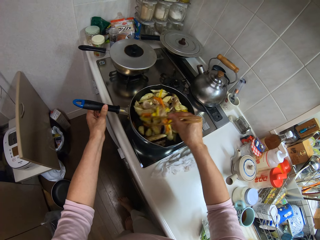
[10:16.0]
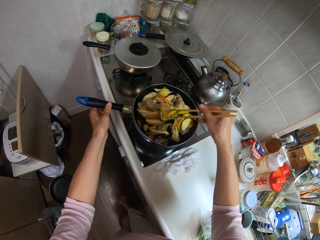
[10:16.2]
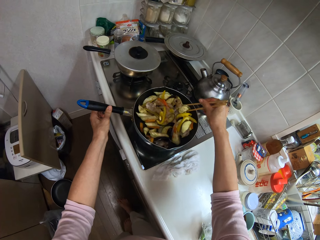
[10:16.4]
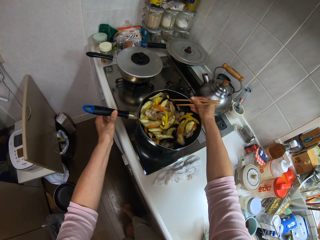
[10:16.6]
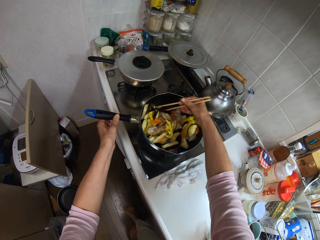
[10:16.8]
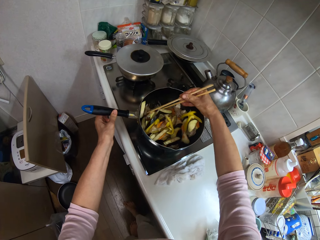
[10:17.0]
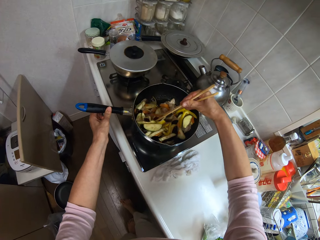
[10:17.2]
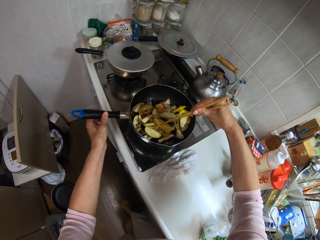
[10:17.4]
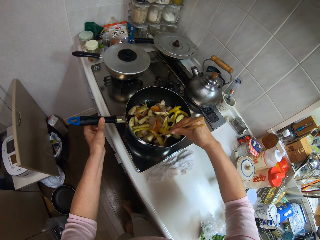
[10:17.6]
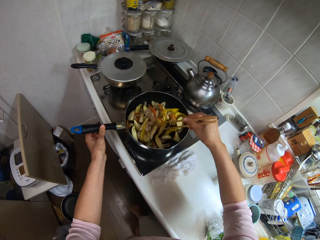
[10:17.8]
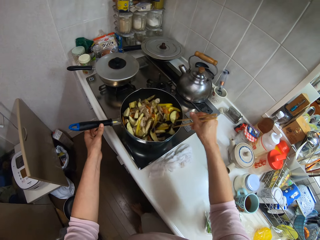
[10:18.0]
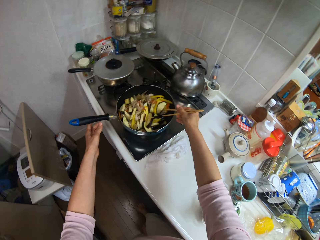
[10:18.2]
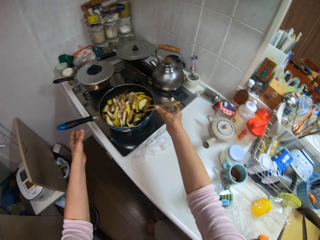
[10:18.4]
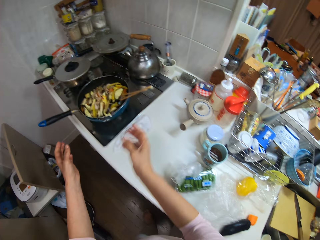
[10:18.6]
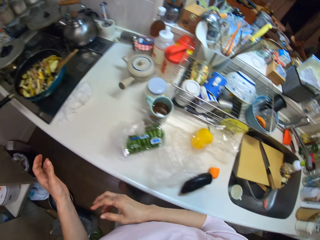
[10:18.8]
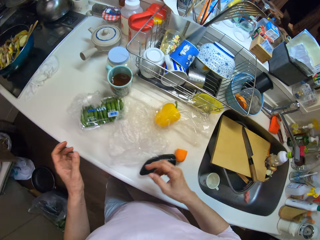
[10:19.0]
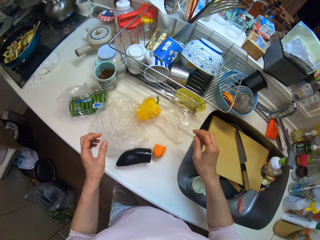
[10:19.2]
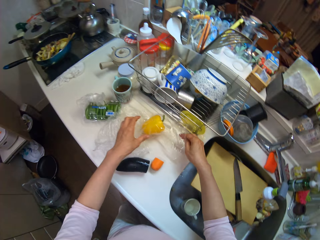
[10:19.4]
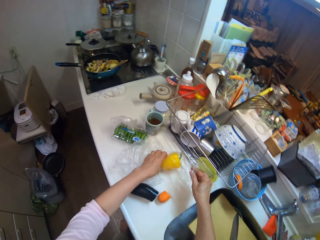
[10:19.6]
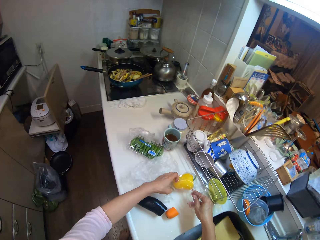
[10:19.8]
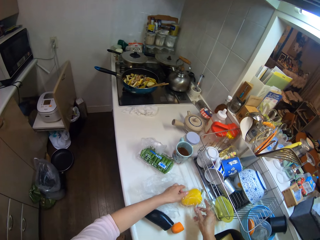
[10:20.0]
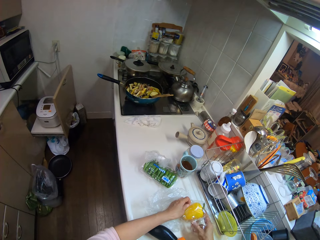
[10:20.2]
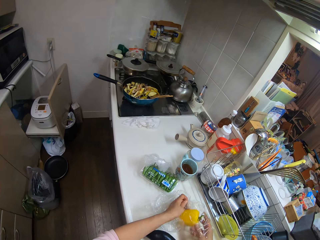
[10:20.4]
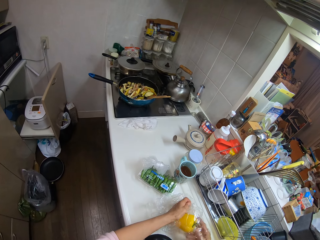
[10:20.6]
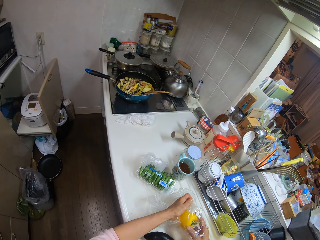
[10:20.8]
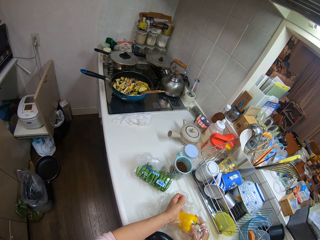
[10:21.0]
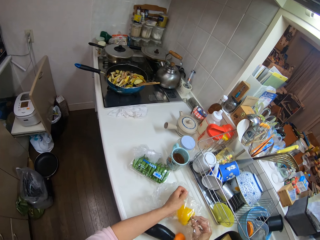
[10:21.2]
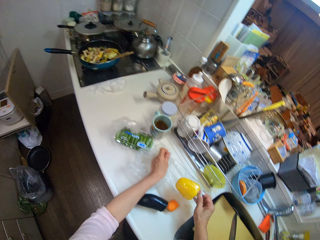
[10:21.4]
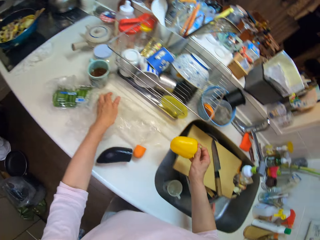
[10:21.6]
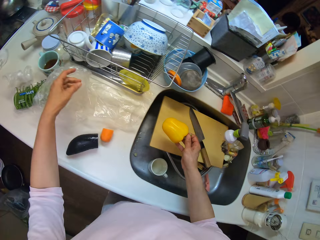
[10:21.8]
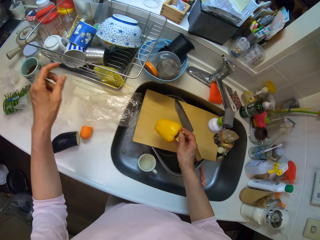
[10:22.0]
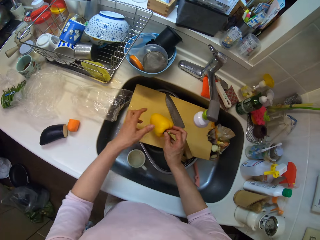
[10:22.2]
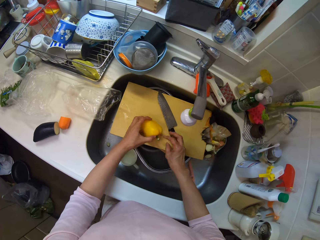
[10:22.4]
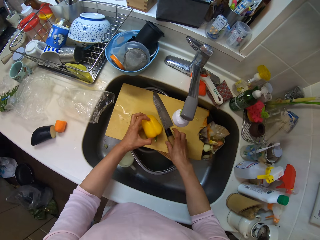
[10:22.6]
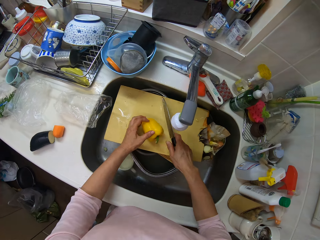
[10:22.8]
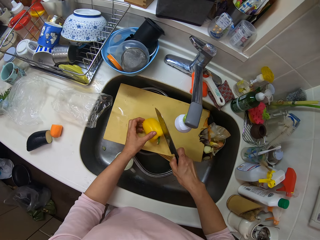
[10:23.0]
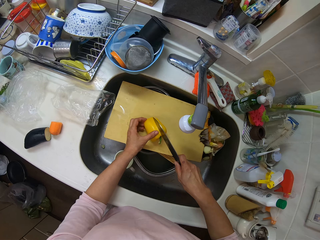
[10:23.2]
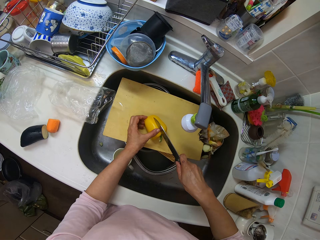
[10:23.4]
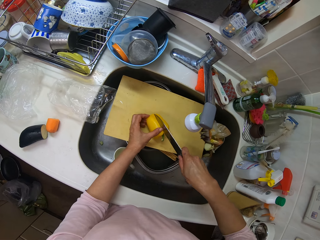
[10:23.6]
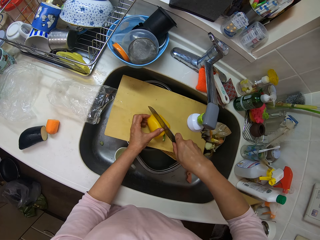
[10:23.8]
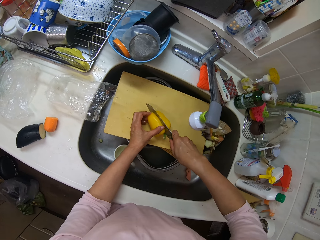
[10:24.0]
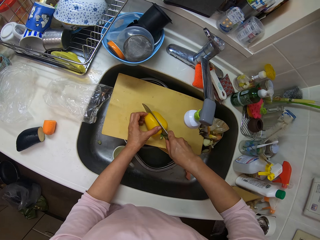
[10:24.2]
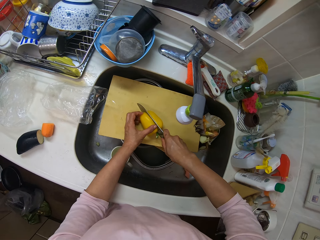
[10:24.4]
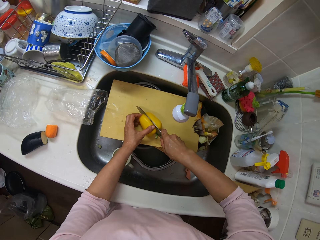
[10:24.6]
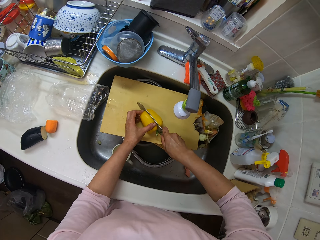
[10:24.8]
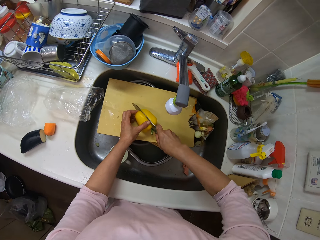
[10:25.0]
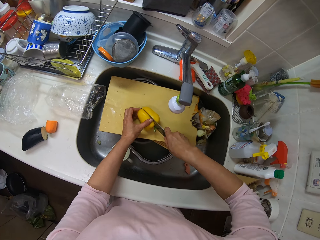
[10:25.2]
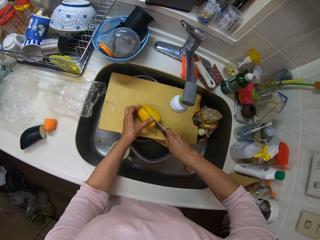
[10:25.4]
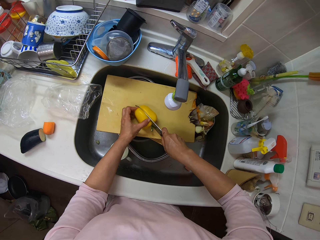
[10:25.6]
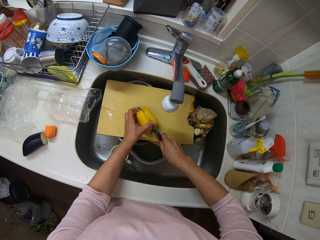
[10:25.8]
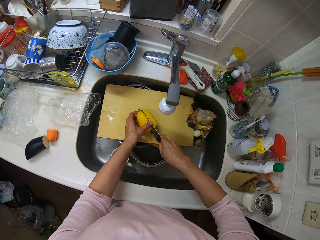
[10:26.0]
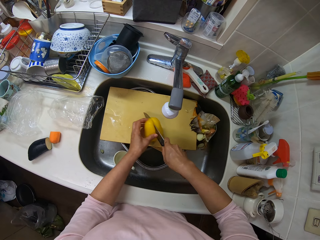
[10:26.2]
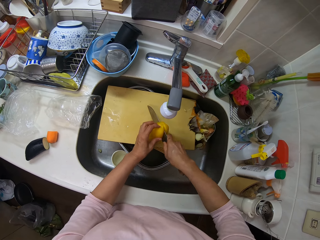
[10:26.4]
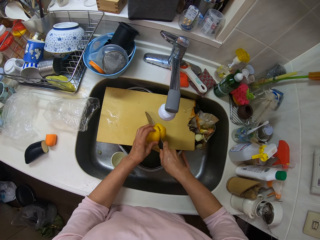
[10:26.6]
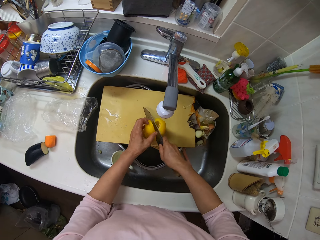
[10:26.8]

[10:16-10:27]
The camera wearer puts the chopsticks on the pan. She removes the pepper from the nylon with her right hand. She picks up the knife from the wooden plank with her right hand. She cuts the yellow pepper with the knife in her right hand.

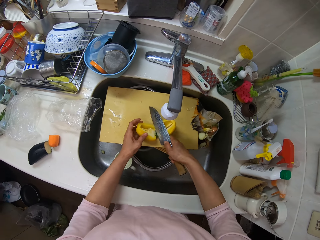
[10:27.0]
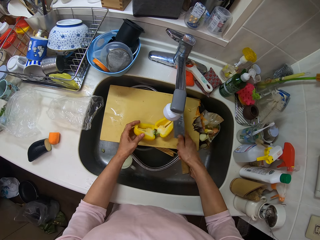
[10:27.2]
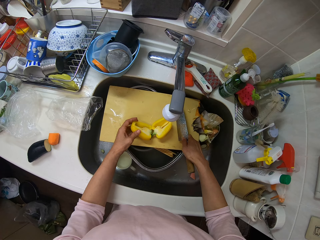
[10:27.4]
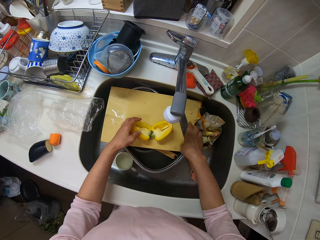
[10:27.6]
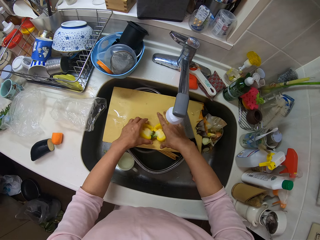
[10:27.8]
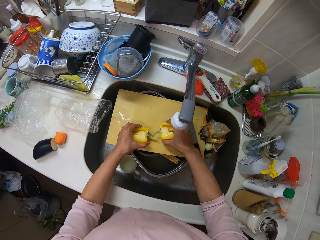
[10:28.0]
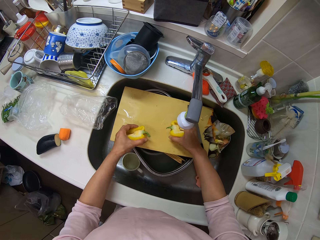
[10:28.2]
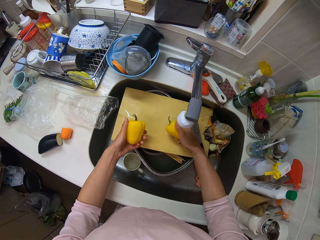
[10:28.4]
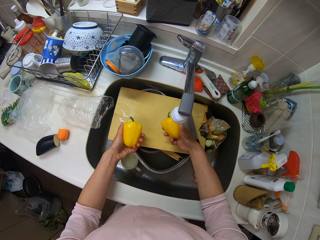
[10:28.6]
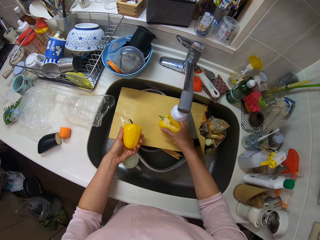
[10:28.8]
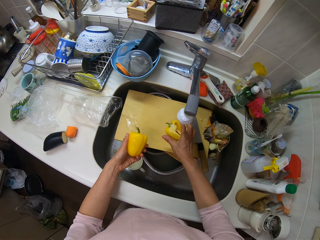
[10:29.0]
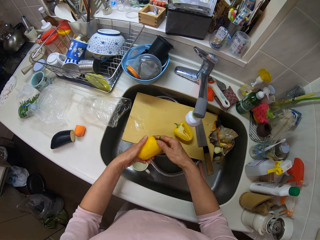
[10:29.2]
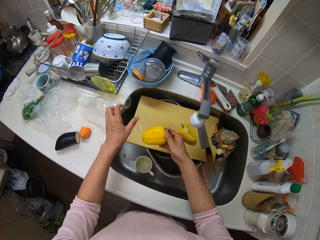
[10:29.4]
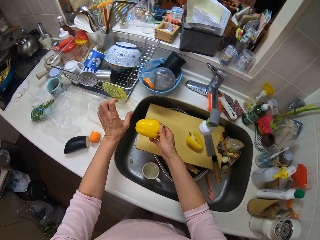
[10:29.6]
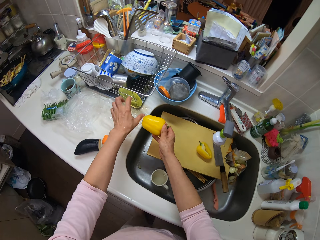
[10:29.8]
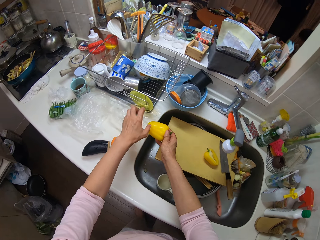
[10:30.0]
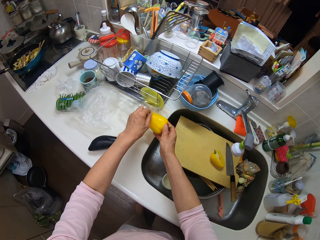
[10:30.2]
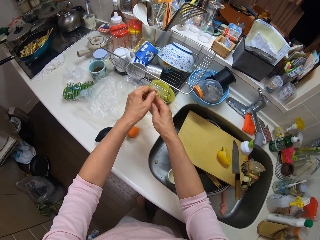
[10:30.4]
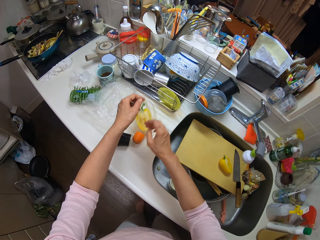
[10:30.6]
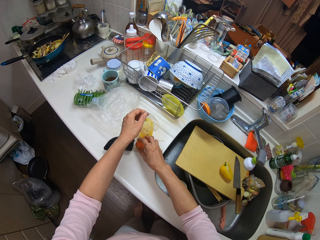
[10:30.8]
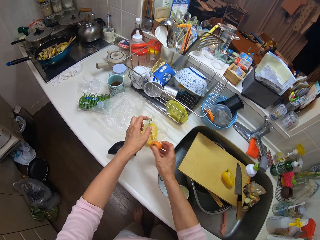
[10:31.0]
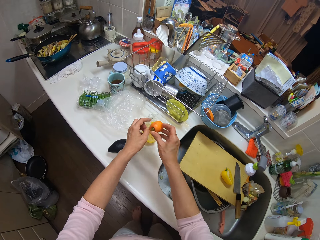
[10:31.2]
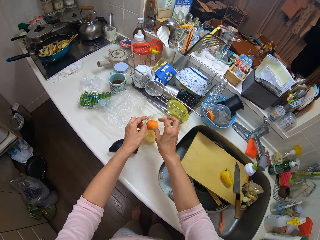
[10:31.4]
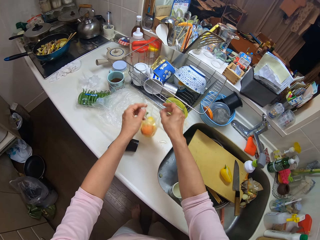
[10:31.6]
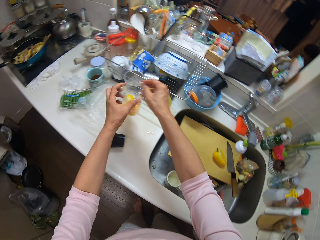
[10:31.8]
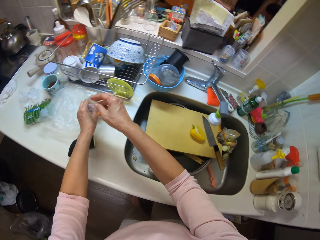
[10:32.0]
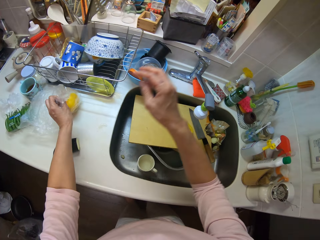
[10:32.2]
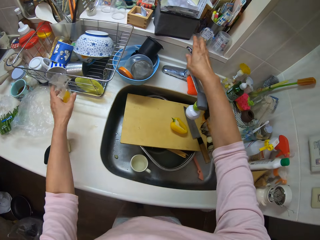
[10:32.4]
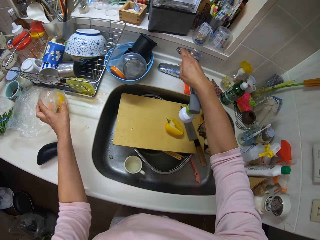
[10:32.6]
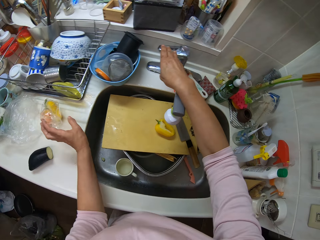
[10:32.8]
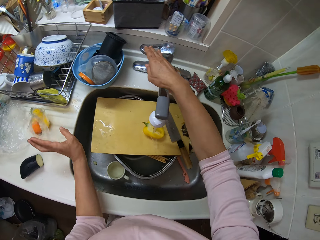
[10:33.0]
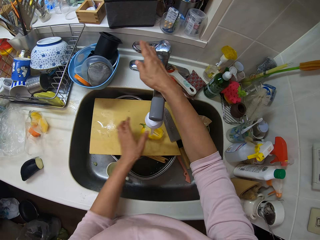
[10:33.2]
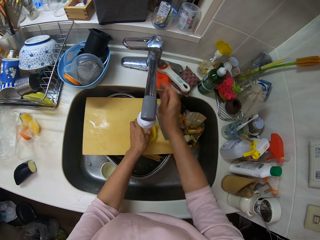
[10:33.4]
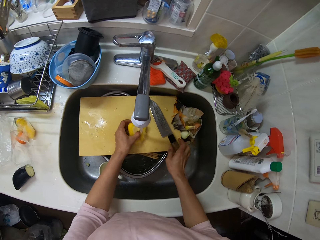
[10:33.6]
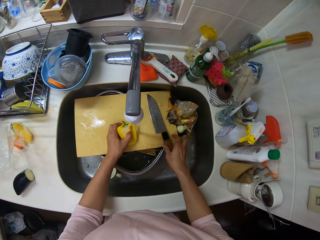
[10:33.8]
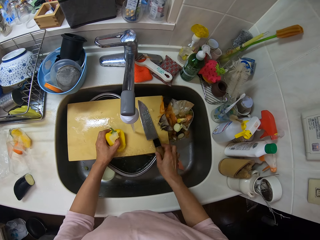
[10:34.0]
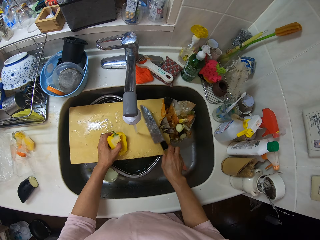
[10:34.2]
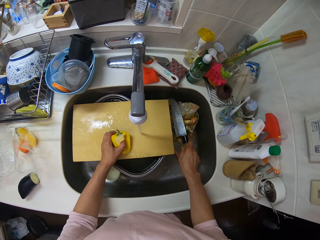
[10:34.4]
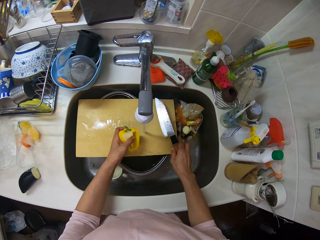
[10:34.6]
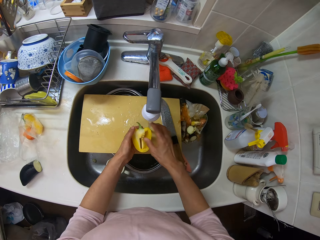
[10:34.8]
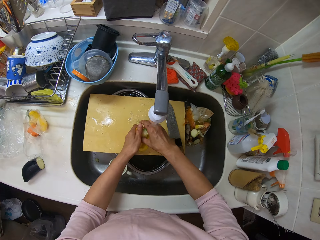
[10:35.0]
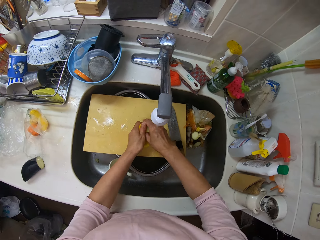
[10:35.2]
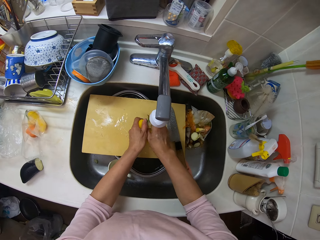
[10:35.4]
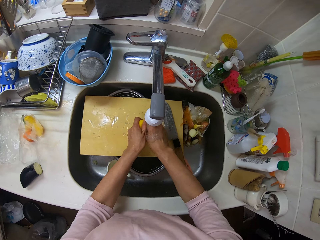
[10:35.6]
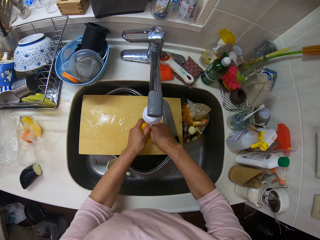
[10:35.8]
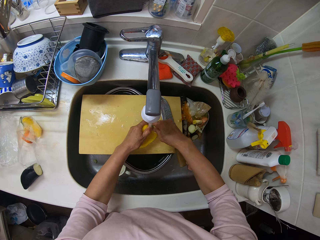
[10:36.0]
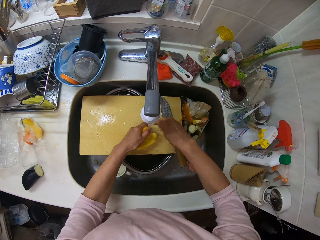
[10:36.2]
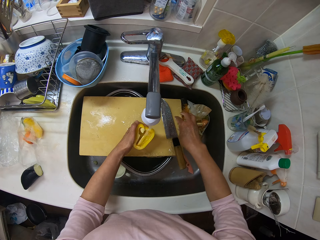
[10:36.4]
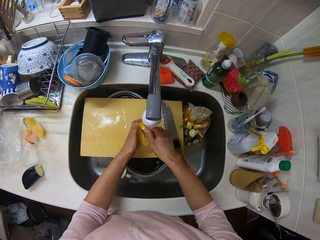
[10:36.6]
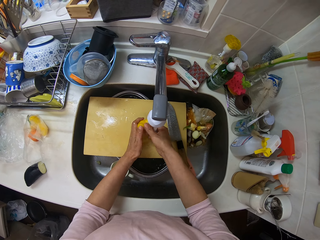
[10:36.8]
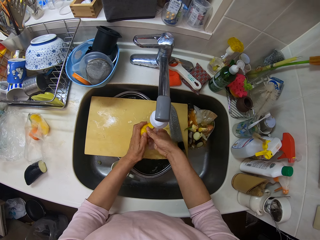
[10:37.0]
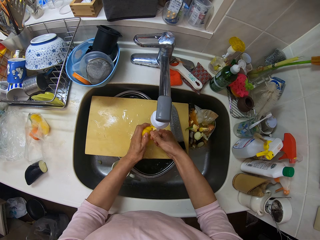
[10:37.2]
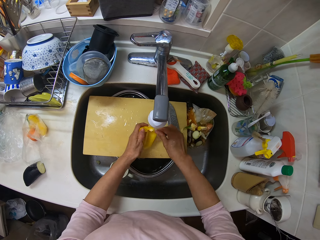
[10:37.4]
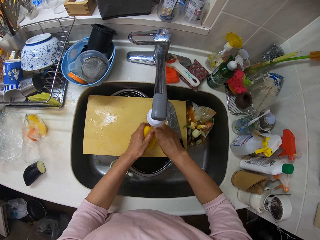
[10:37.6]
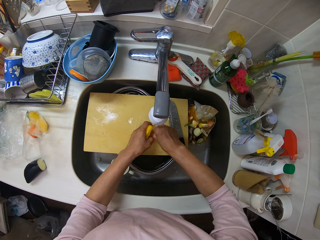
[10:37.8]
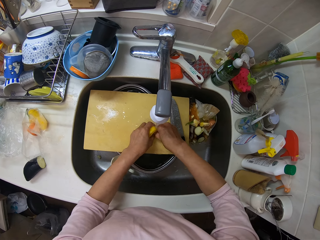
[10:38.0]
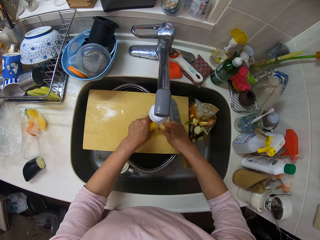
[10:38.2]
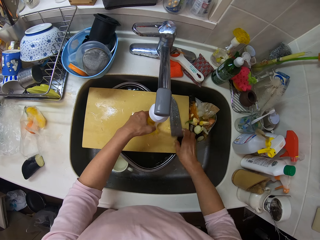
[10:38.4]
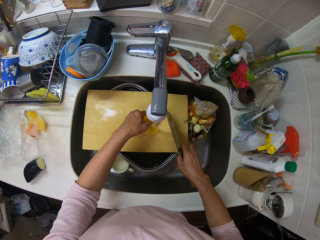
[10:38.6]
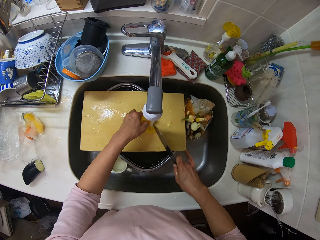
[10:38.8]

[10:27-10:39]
The camera wearer drops the knife on the wooden plank. She holds the yellow pepper with her hands. She drops the yellow pepper on the wooden plank. She puts the yellow pepper in the nylon or paper. She picks the carrot from the kitchen surface. She holds the nylon in her hands. She puts the carrot in the paper. She opens the tap with her right hand. She adjusts the wooden plank with her hands. She takes the knife and the capsicum. She drops the knife on the wooden plank. She removes dirt from the yellow pepper. She drops the dirt in the bowl of dirt. She removes dirt from the yellow pepper.
